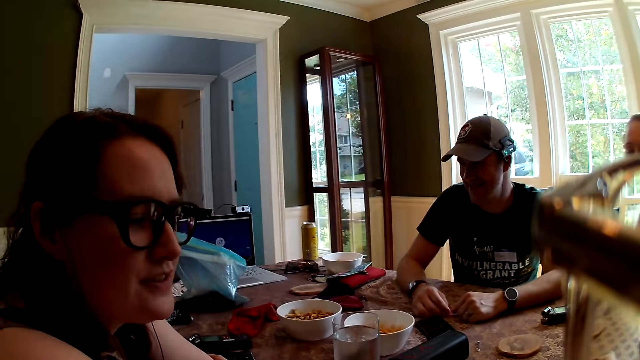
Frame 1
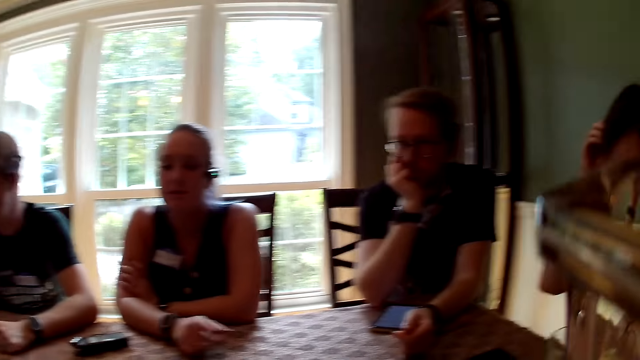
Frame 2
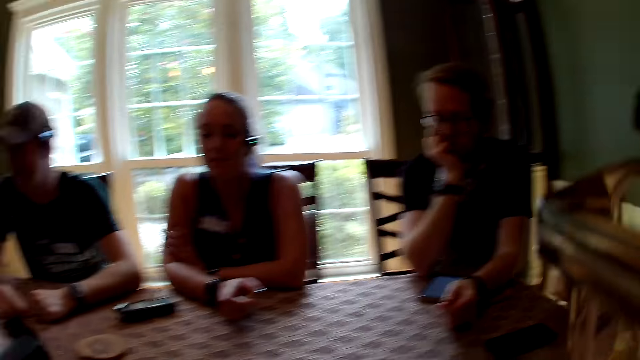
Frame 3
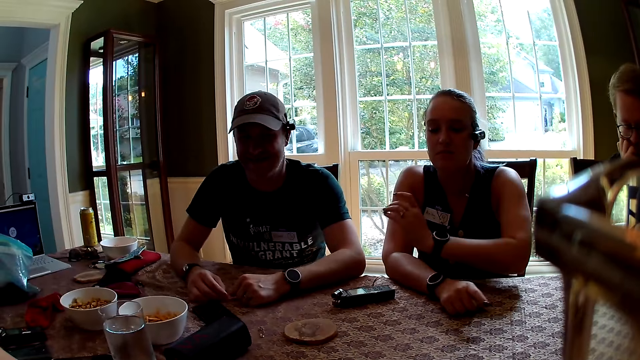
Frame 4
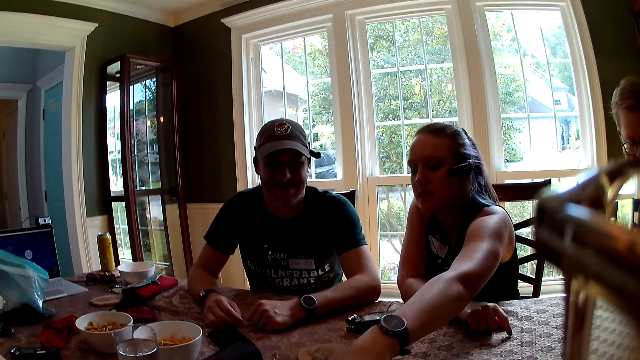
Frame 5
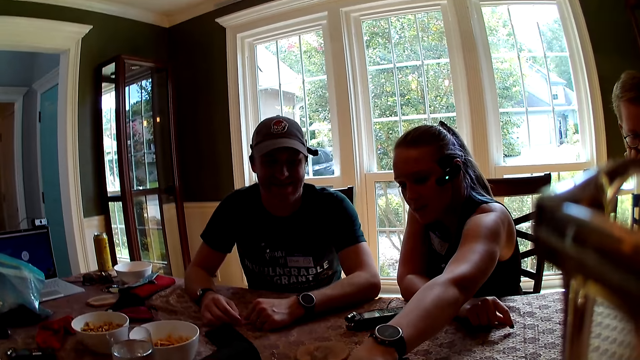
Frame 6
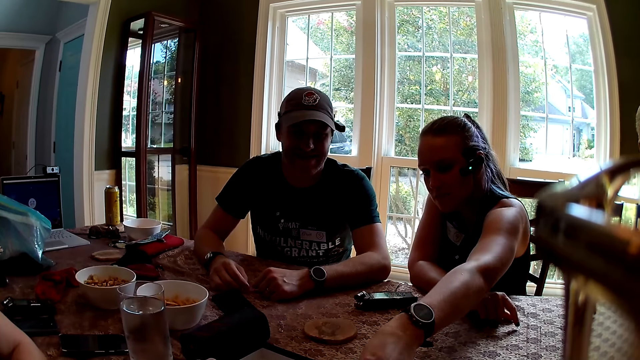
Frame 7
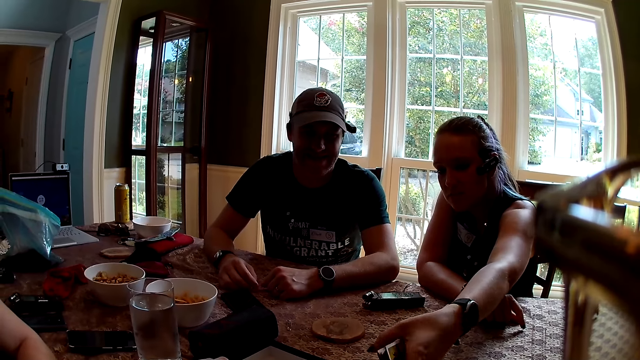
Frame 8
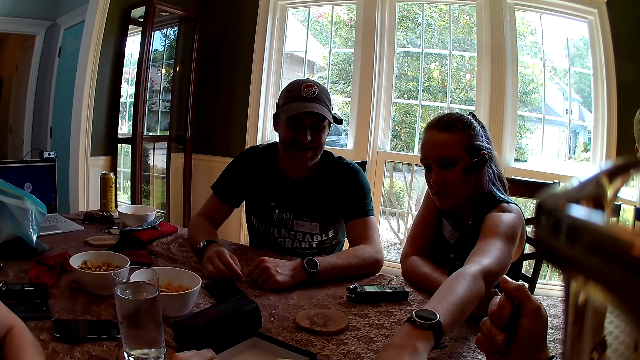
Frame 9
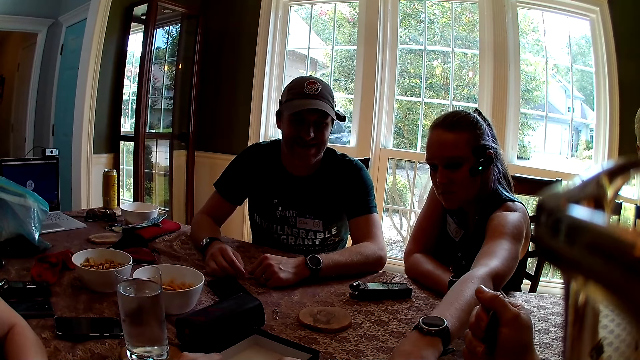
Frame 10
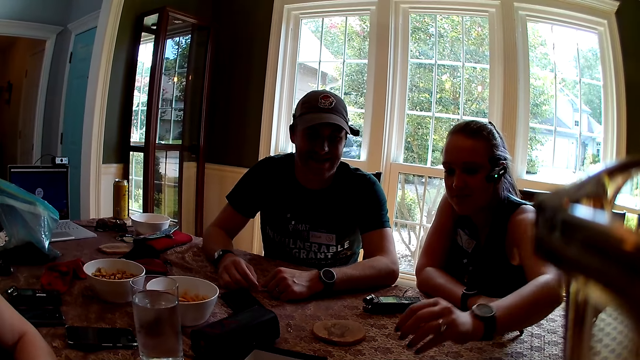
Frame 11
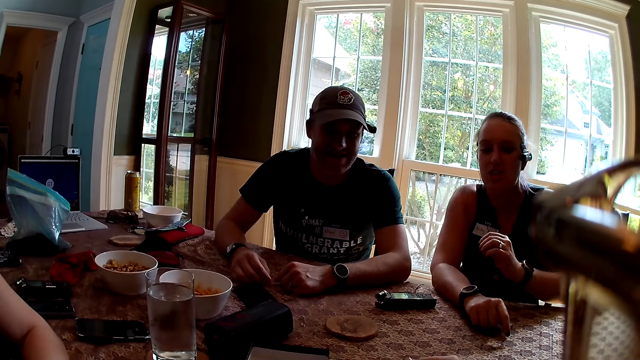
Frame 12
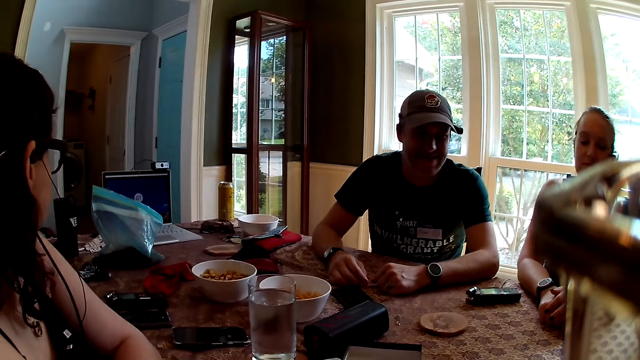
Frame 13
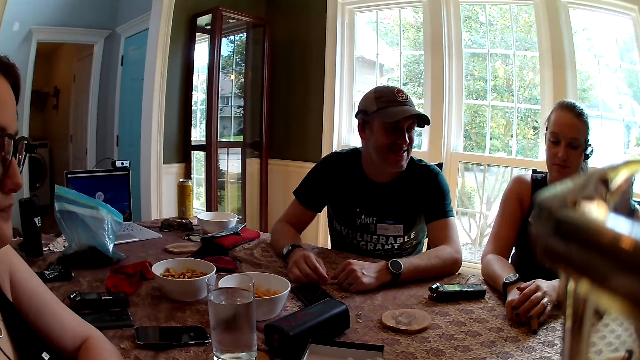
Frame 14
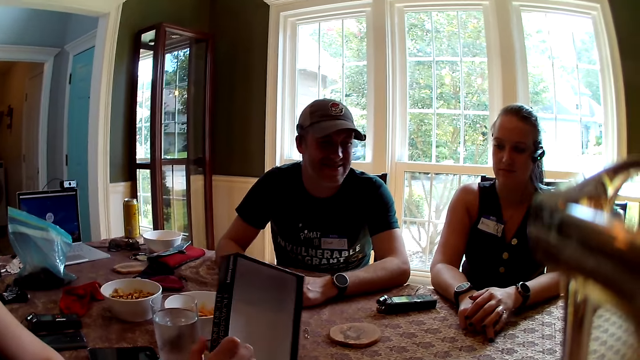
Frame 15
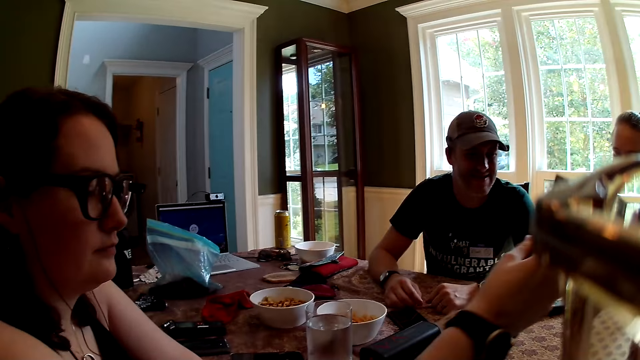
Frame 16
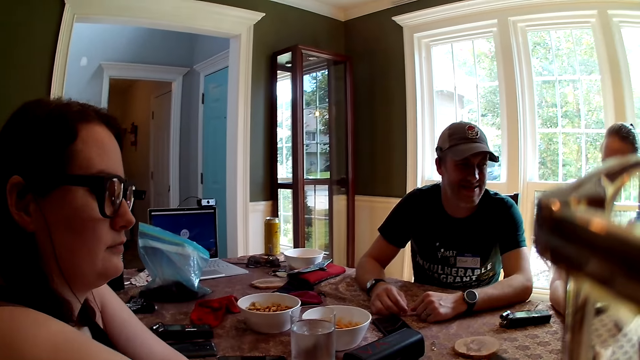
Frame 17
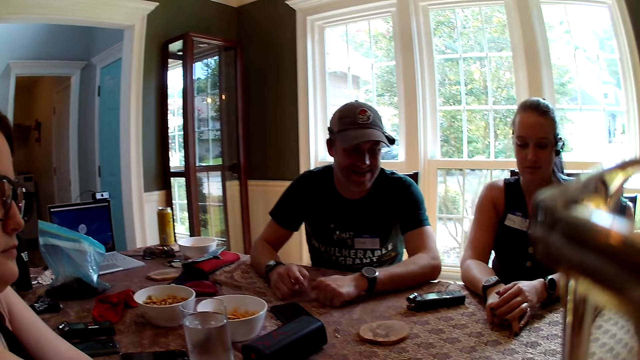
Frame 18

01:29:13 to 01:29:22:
A woman moves something on the table. Another woman picks up some cards from the carton with her right hand. She drops the cards inside the carton with her left hand. The camera wearer converses with men and women. The man interacts with everyone. Another woman picks up the carton lid with her right hand. She closes the carton on the table with her right hand.
